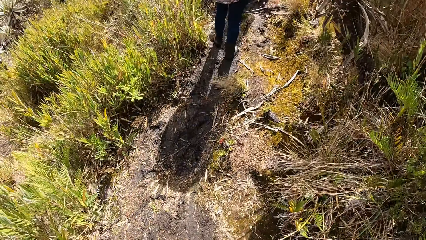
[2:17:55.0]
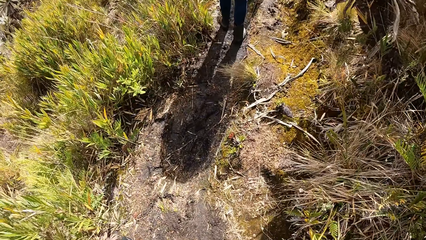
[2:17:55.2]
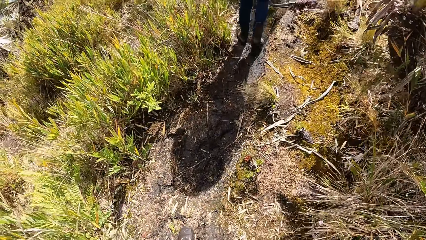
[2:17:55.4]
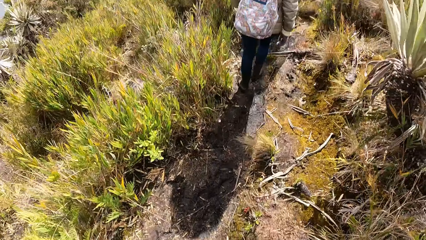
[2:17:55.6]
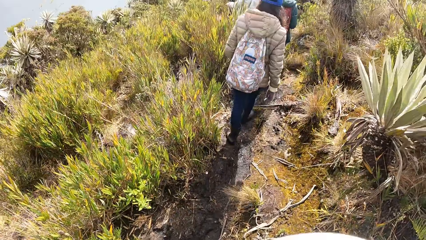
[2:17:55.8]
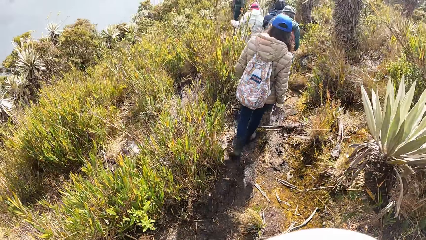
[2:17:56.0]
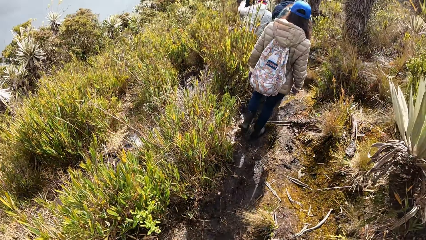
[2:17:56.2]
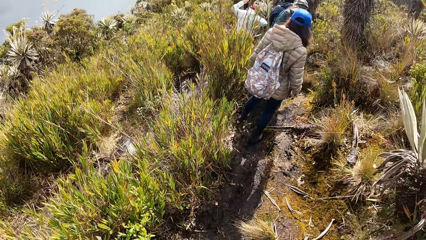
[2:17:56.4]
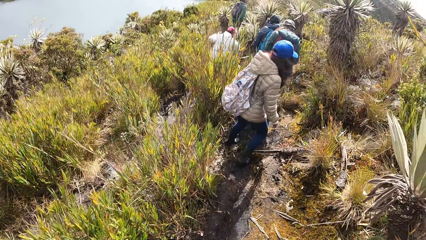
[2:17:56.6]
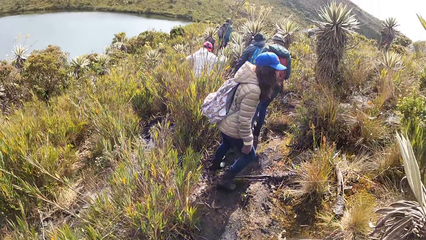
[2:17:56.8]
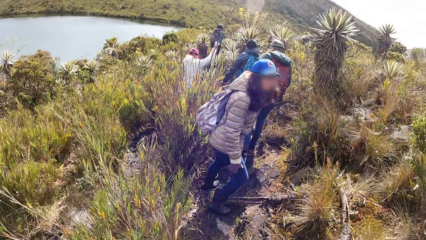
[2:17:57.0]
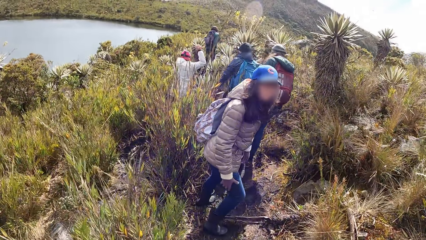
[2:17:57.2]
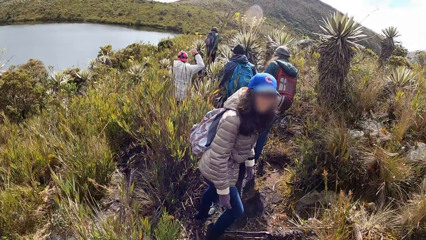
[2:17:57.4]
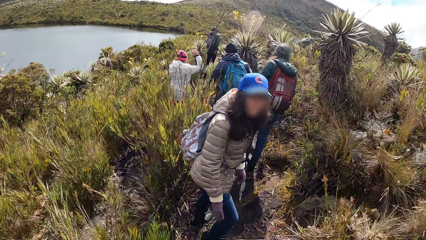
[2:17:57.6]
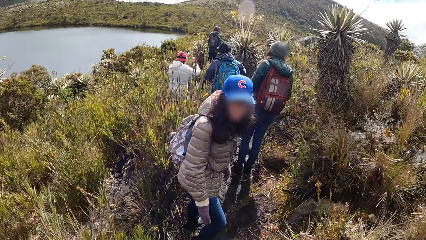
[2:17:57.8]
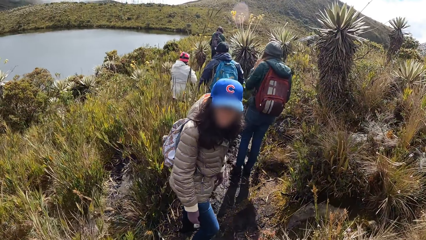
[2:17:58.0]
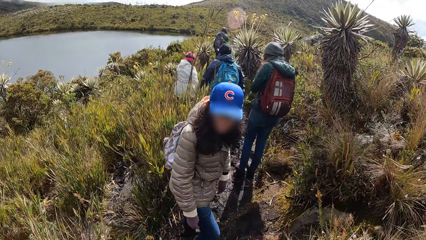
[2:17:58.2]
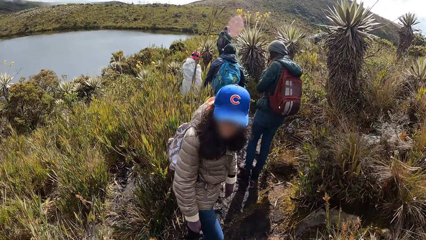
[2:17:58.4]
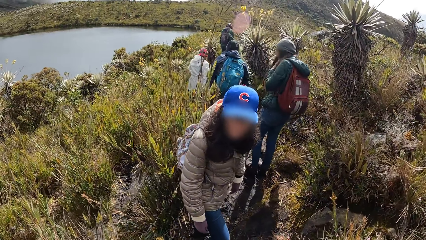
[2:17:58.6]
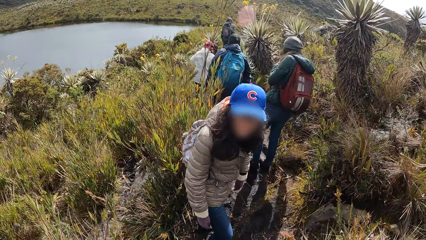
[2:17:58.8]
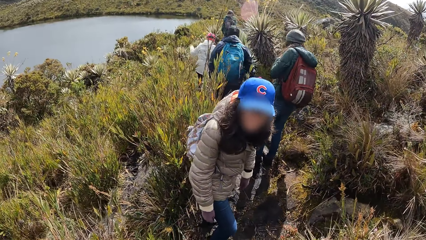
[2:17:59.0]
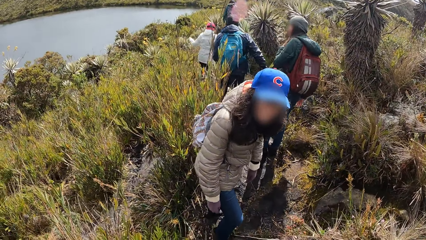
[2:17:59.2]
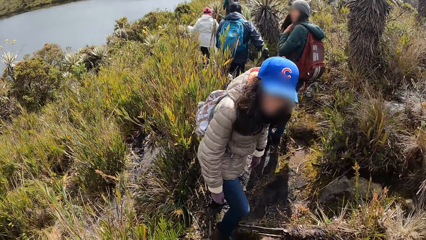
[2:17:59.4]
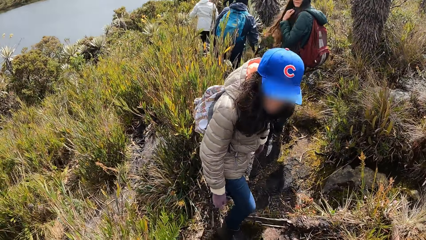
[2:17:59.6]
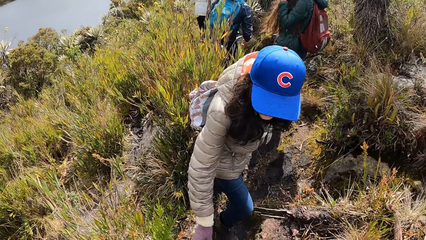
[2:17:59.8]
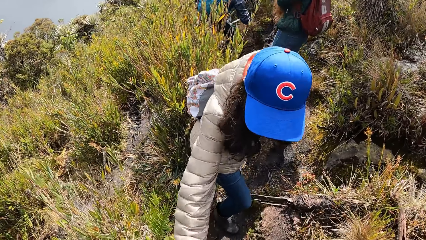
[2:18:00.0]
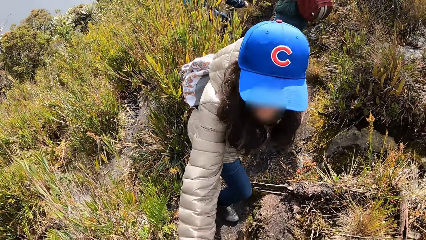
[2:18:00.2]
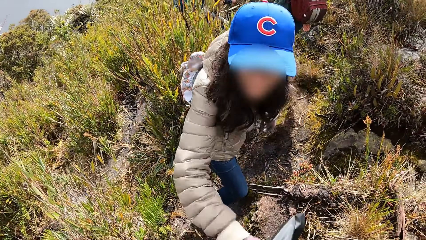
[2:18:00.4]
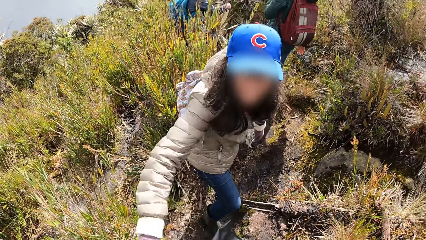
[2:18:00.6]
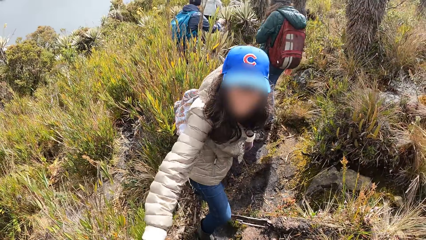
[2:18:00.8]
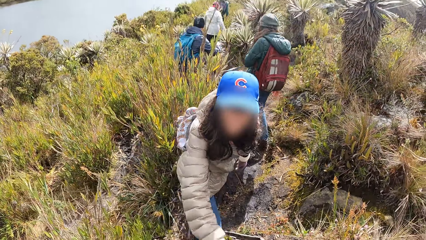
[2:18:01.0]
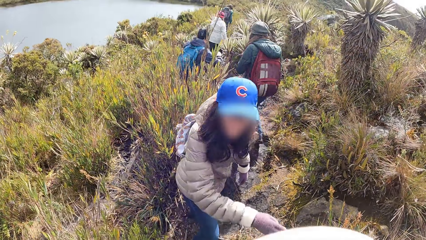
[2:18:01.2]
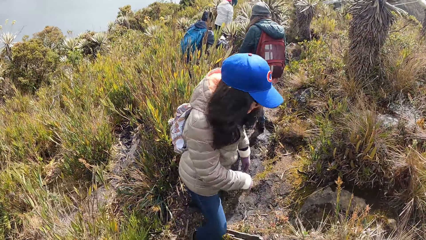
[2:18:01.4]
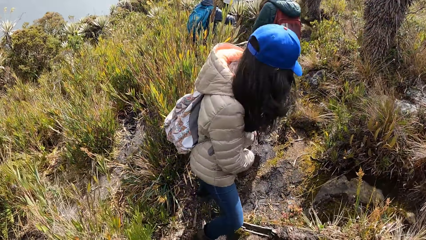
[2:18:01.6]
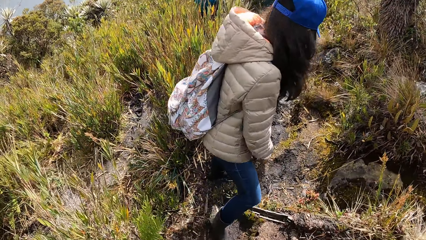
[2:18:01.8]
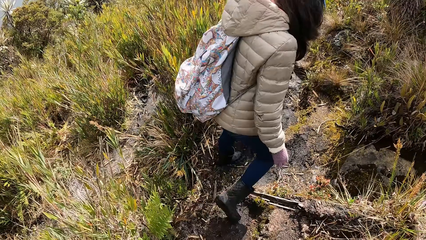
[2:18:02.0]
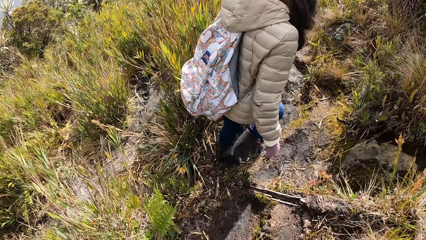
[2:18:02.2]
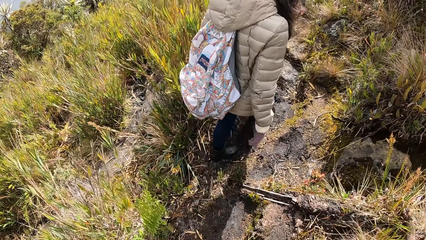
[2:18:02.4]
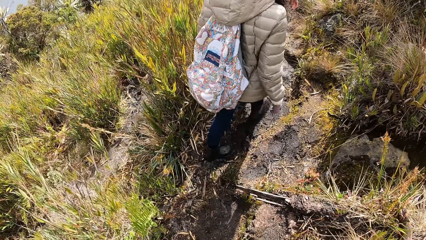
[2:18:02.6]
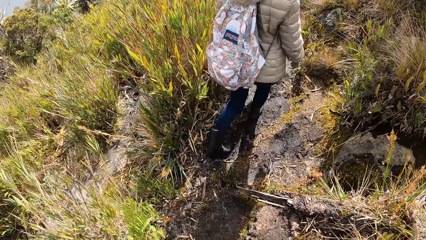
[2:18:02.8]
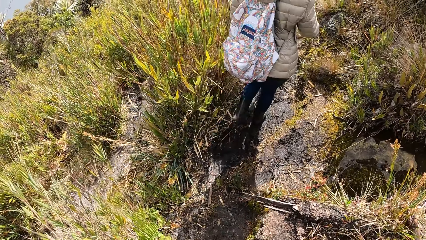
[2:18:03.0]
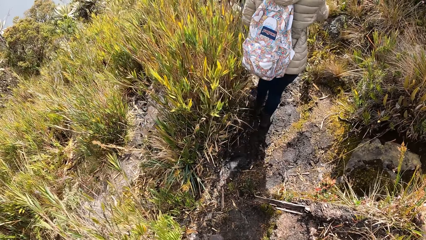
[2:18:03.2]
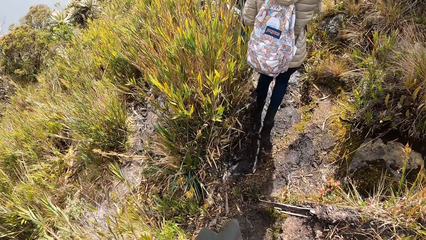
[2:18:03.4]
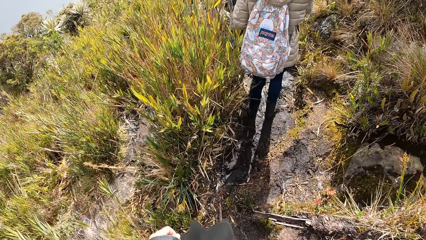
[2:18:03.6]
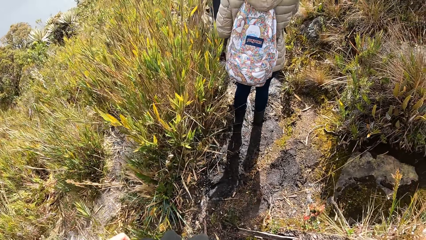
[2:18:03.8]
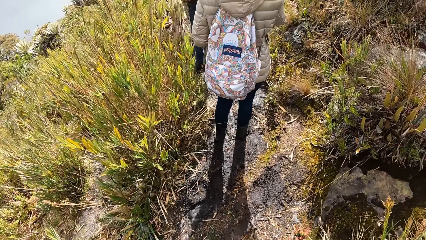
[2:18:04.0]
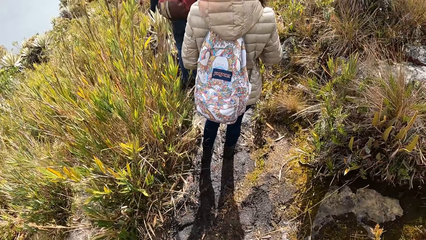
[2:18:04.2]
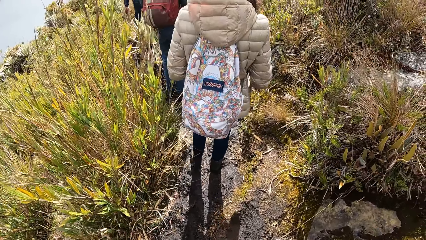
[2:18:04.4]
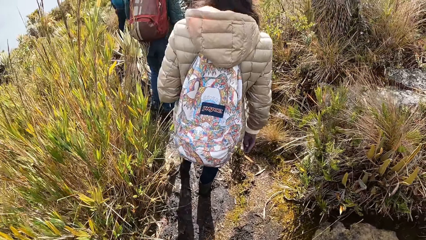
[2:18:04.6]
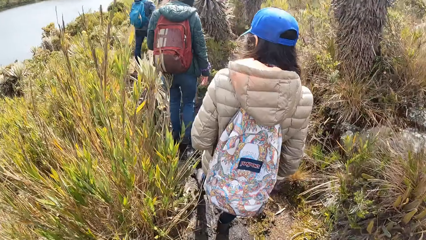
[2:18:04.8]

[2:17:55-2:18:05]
A woman touches the camera wearer with her right hand.

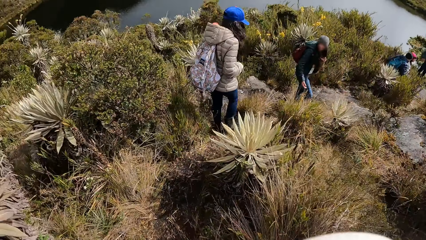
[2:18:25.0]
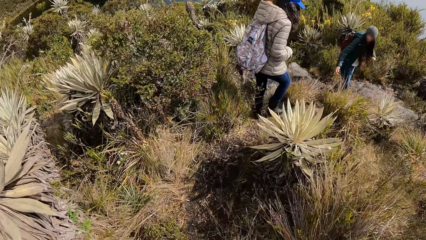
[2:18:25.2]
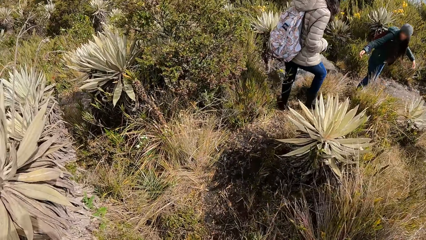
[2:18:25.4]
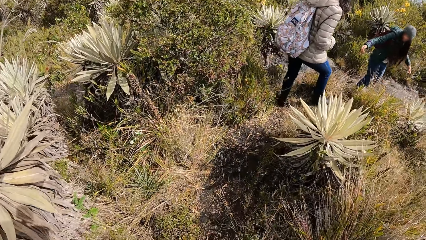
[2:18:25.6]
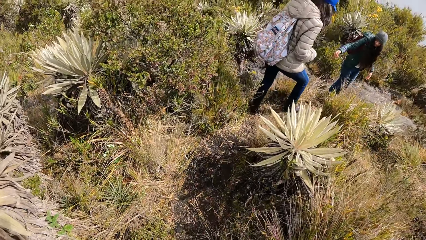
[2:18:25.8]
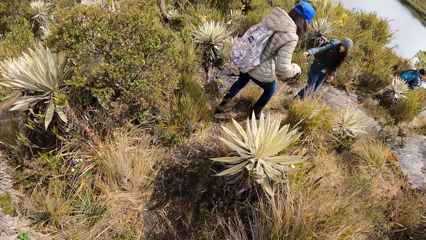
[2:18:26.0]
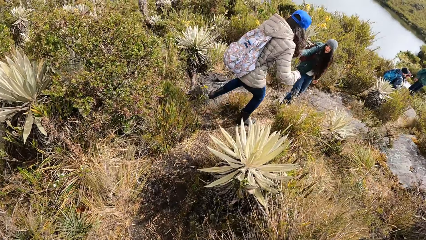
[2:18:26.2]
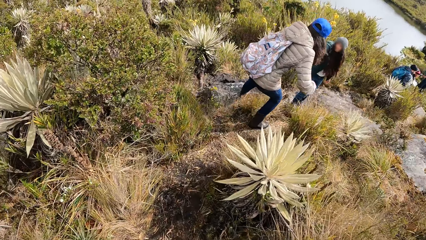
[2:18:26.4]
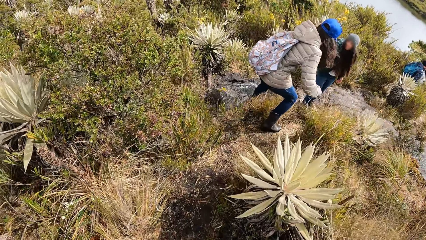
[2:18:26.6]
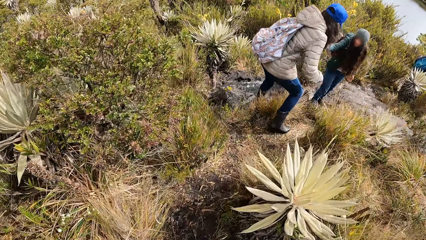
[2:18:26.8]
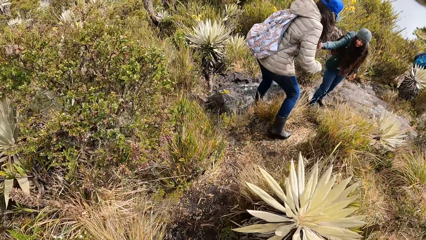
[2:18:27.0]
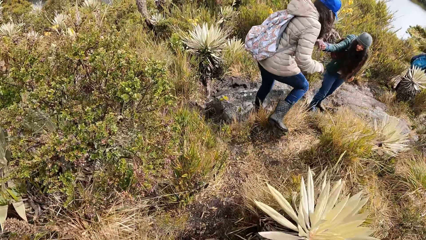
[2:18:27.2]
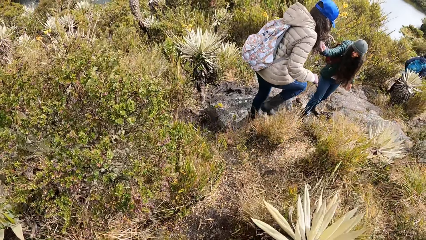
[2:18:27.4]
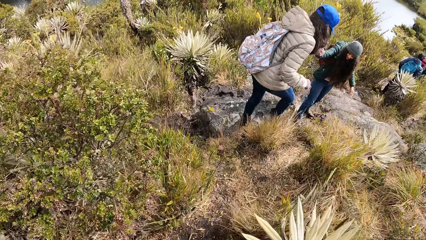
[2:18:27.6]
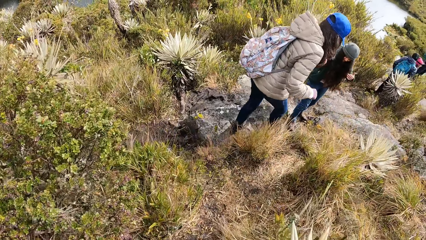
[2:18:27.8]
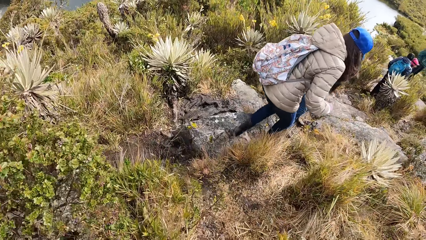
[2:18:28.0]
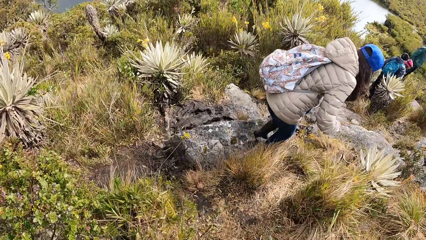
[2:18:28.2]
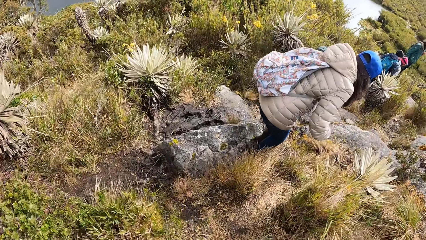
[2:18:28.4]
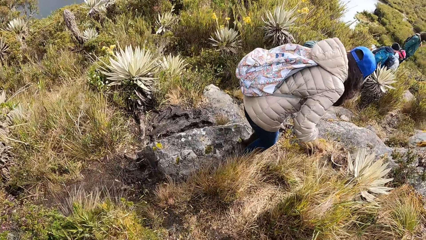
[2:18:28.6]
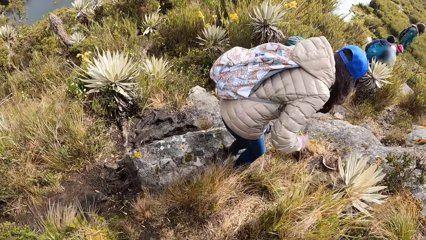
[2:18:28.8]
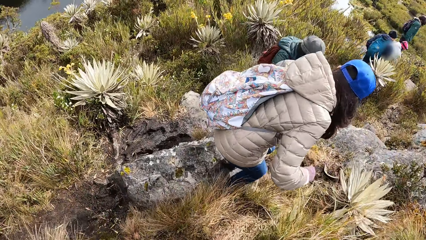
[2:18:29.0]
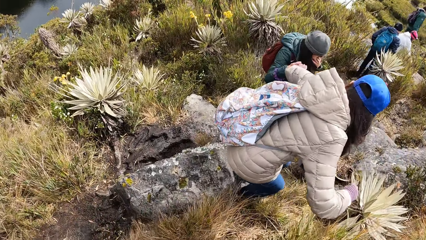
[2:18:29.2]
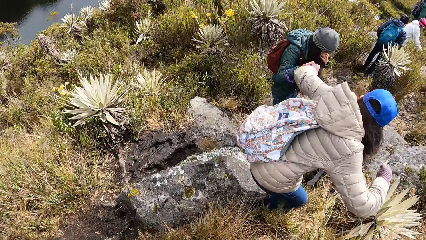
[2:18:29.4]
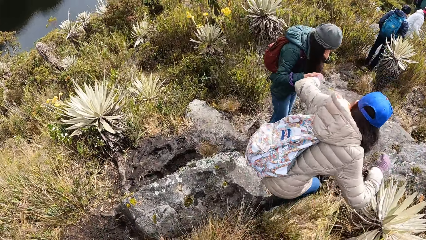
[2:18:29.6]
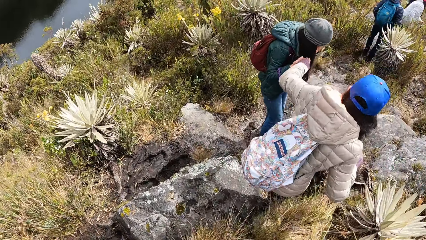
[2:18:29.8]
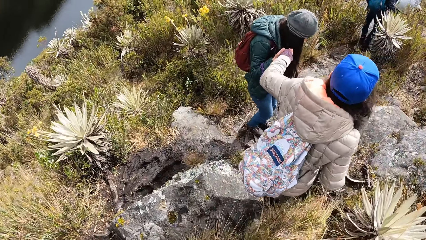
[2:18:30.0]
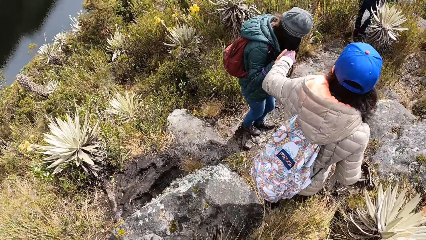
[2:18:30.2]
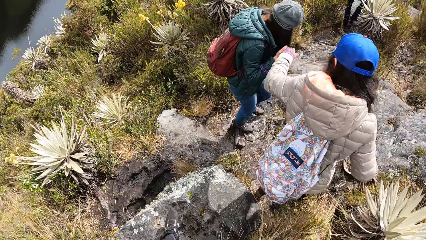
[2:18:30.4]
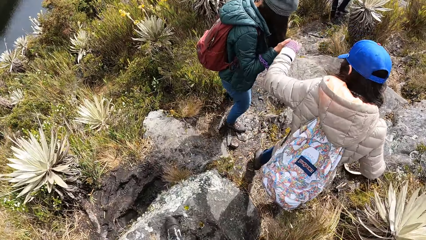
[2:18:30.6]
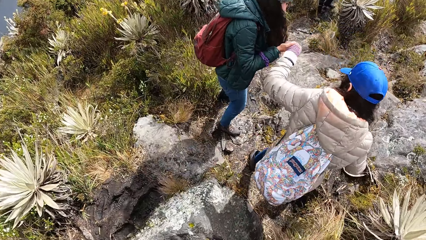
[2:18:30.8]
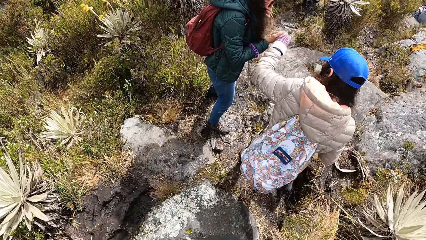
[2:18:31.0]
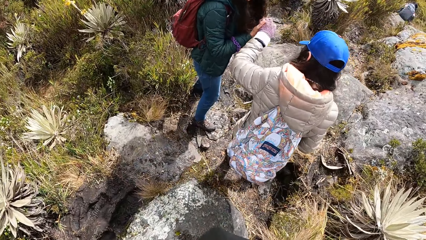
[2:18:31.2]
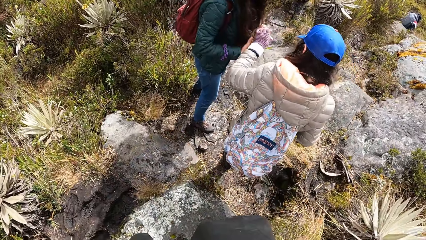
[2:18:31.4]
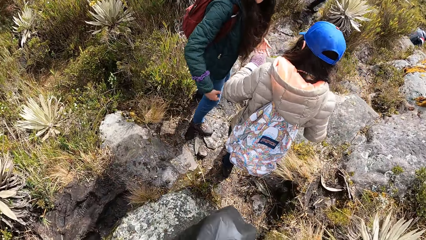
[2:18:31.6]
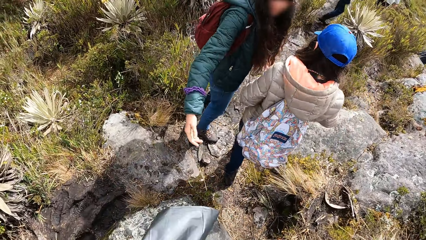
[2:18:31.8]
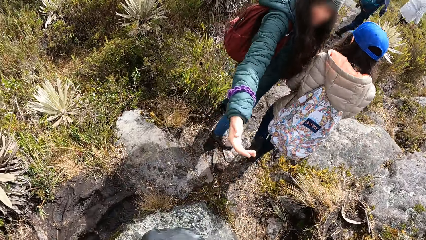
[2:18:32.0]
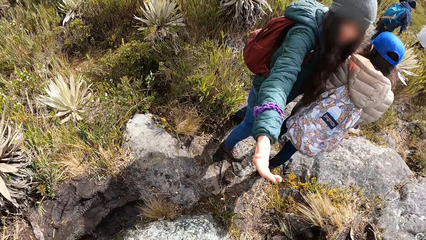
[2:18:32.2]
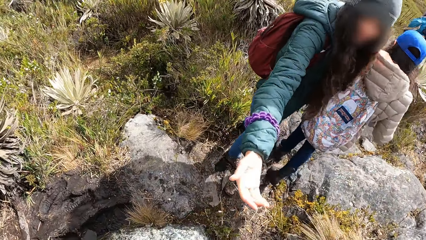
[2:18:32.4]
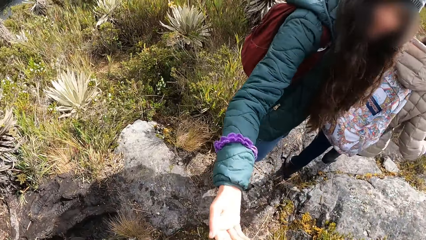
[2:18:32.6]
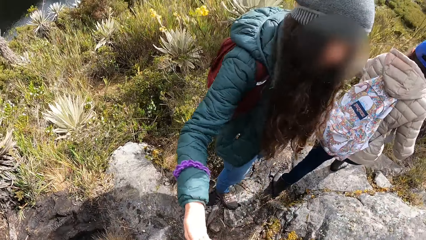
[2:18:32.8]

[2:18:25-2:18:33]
A woman helps another woman down a rock with her right hand.
